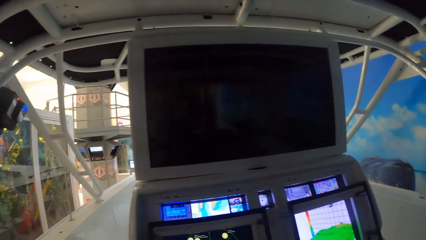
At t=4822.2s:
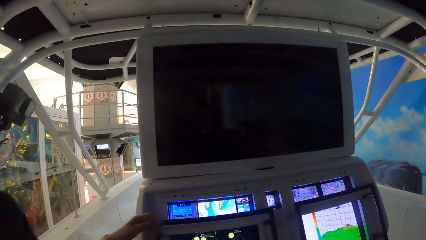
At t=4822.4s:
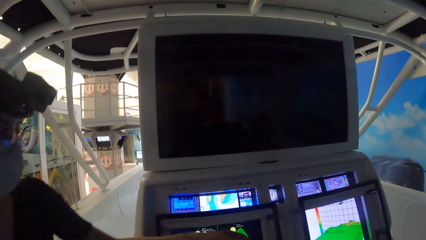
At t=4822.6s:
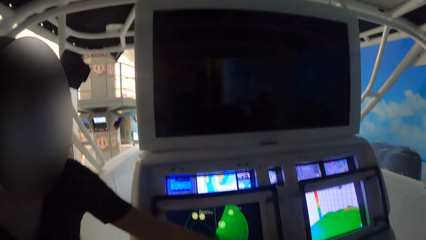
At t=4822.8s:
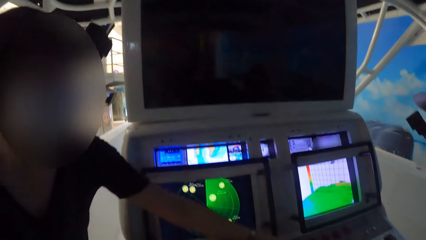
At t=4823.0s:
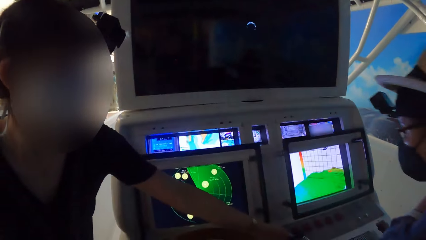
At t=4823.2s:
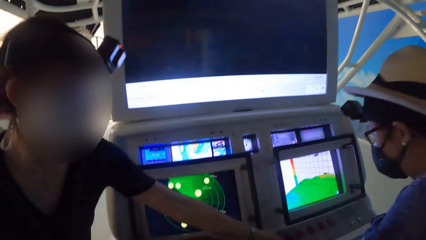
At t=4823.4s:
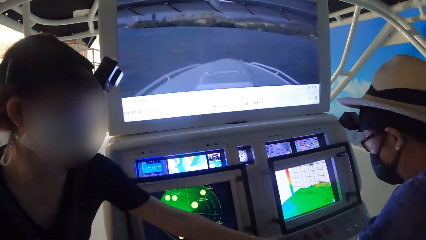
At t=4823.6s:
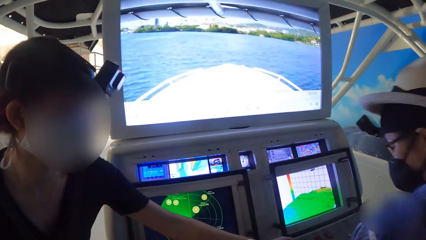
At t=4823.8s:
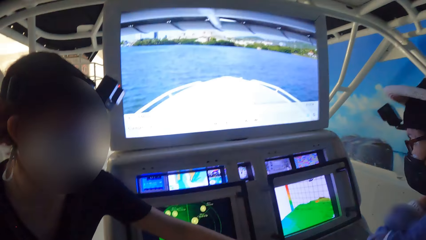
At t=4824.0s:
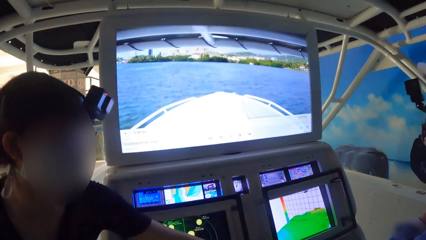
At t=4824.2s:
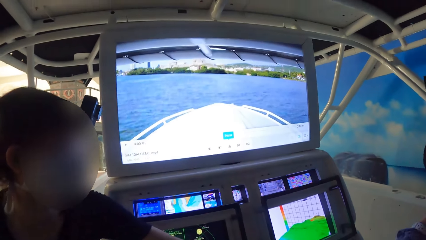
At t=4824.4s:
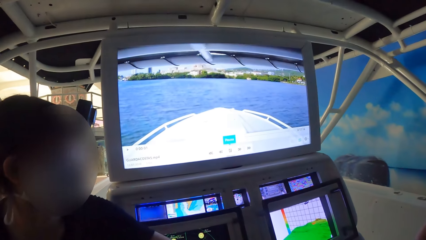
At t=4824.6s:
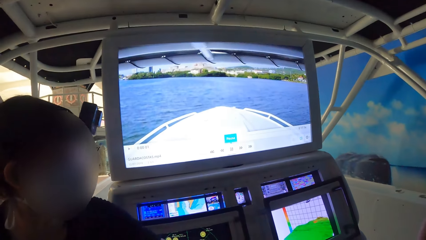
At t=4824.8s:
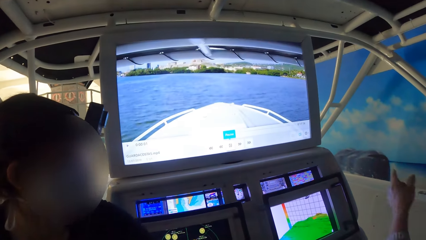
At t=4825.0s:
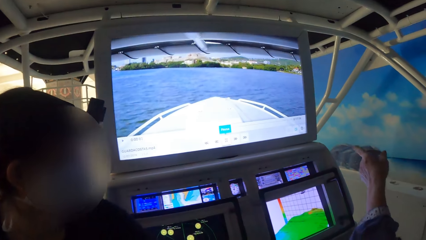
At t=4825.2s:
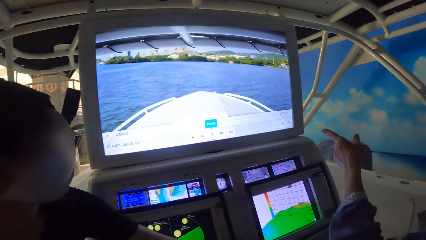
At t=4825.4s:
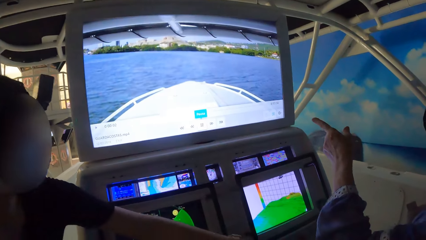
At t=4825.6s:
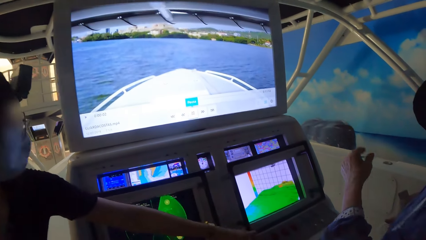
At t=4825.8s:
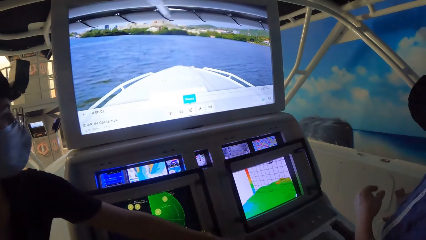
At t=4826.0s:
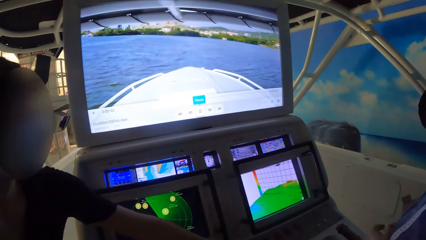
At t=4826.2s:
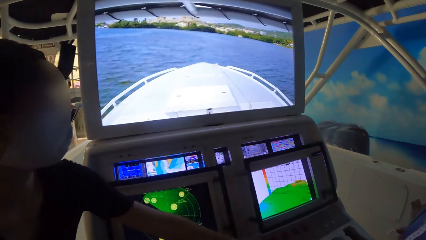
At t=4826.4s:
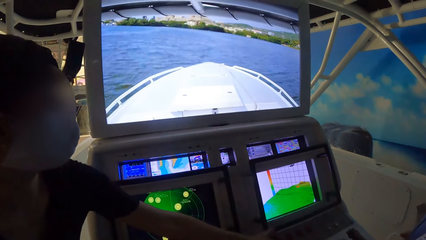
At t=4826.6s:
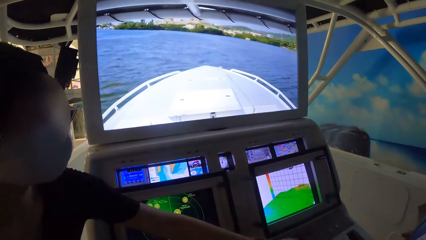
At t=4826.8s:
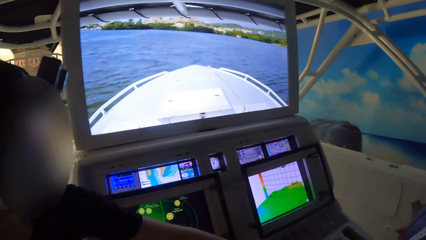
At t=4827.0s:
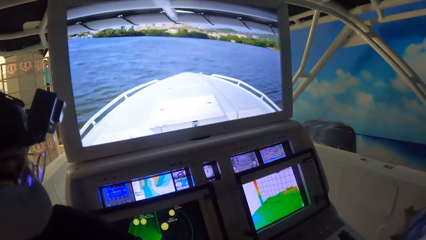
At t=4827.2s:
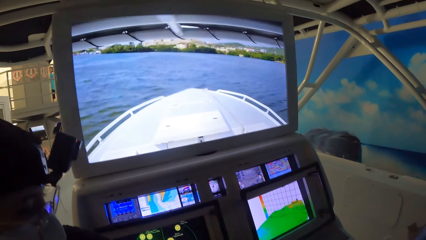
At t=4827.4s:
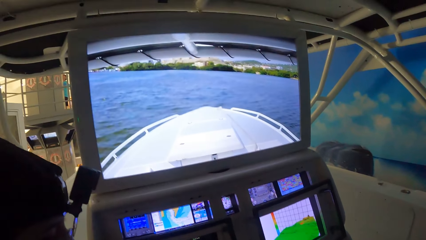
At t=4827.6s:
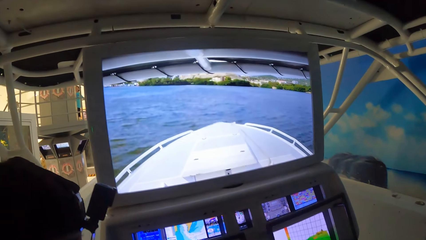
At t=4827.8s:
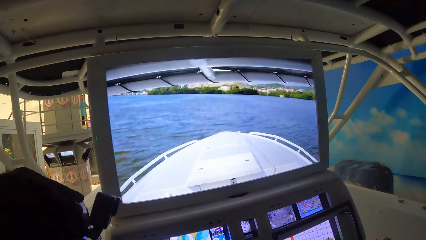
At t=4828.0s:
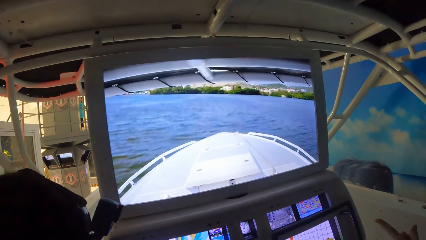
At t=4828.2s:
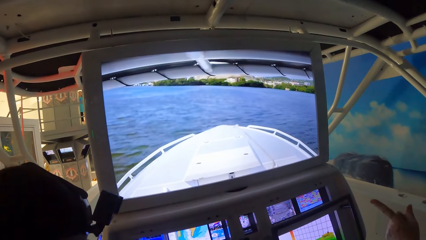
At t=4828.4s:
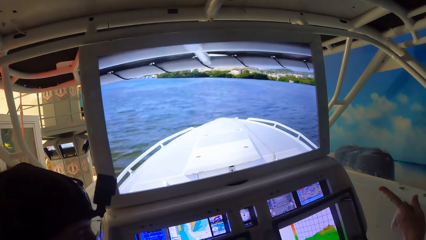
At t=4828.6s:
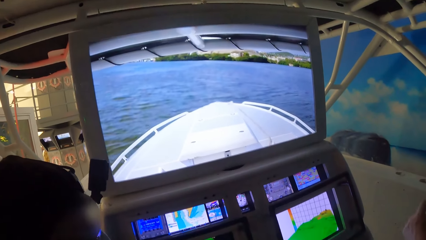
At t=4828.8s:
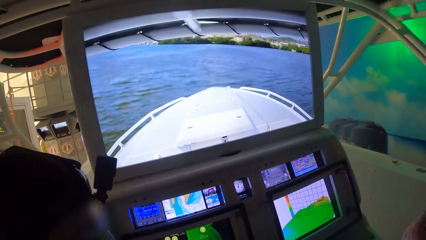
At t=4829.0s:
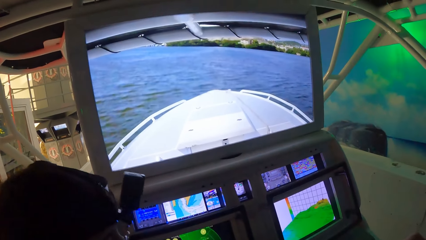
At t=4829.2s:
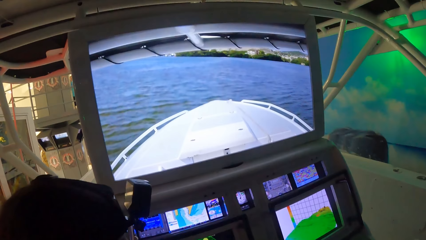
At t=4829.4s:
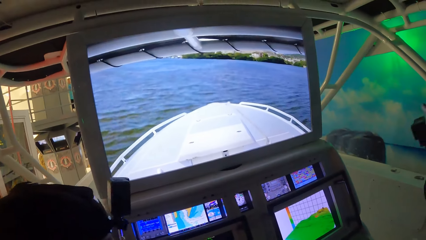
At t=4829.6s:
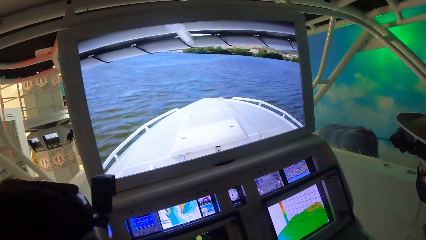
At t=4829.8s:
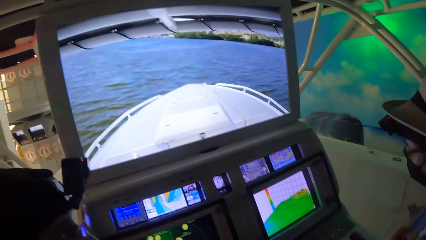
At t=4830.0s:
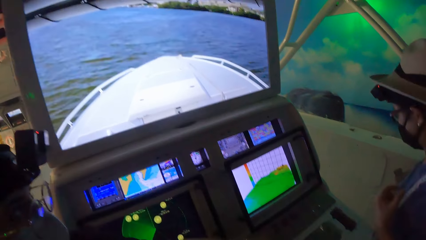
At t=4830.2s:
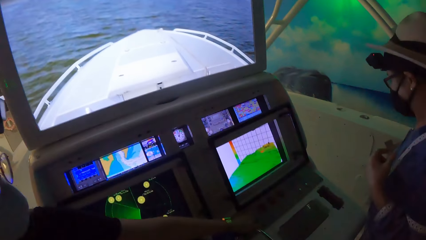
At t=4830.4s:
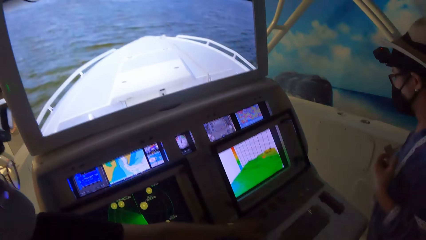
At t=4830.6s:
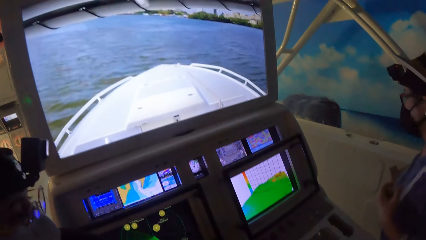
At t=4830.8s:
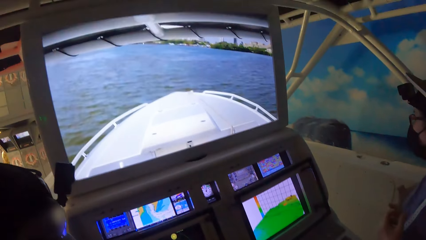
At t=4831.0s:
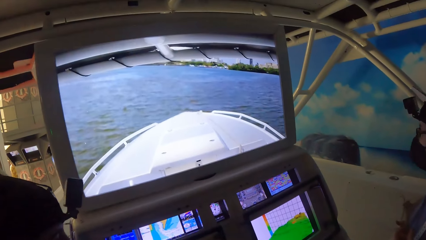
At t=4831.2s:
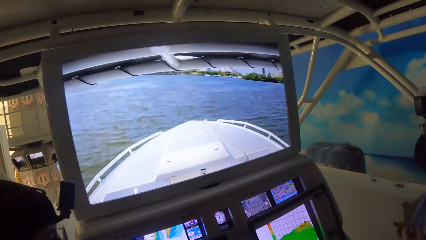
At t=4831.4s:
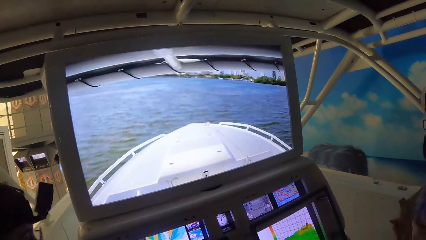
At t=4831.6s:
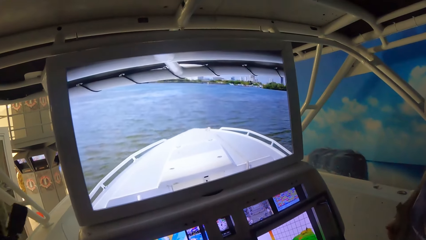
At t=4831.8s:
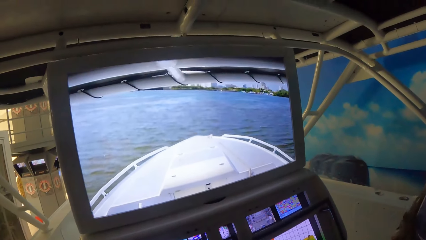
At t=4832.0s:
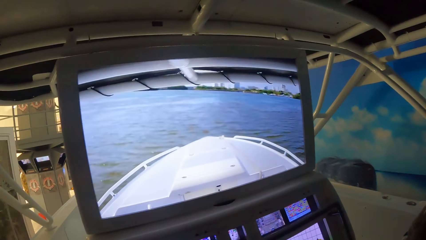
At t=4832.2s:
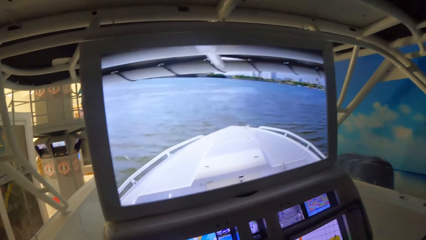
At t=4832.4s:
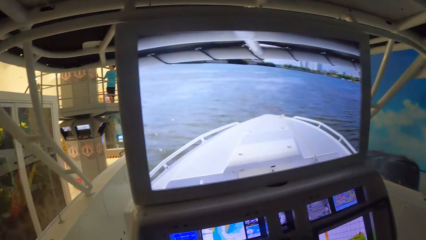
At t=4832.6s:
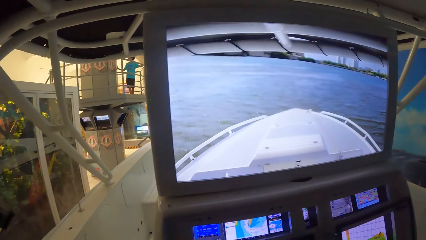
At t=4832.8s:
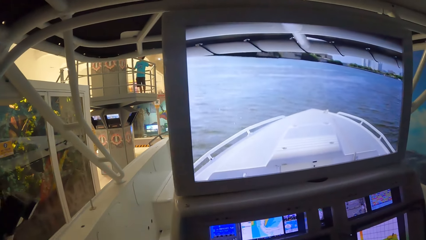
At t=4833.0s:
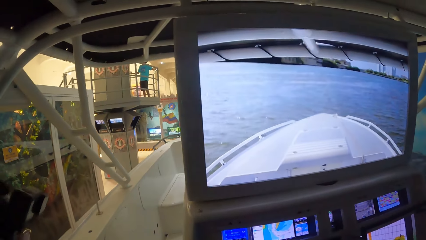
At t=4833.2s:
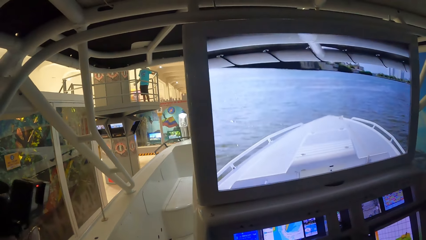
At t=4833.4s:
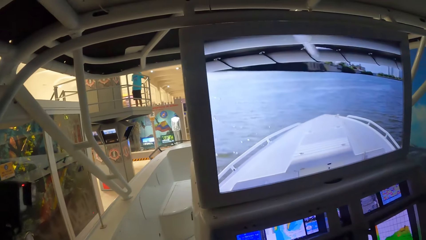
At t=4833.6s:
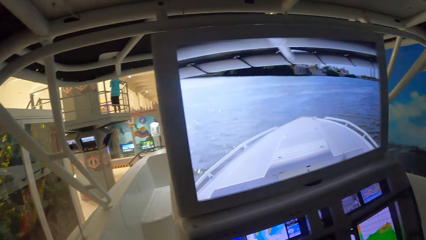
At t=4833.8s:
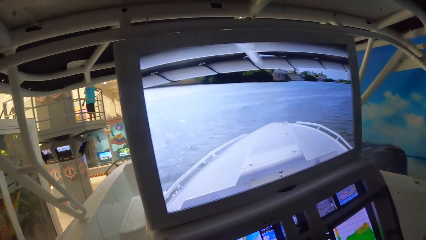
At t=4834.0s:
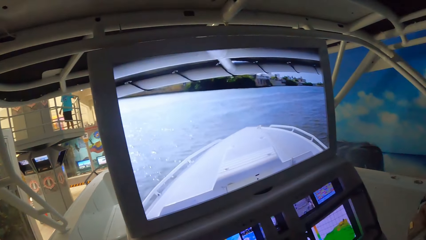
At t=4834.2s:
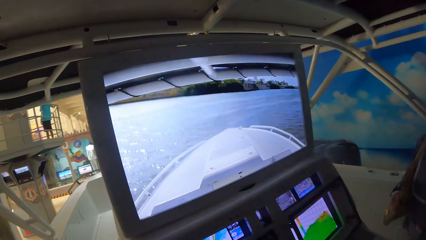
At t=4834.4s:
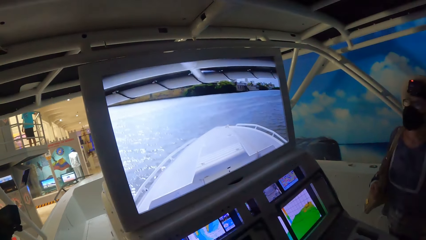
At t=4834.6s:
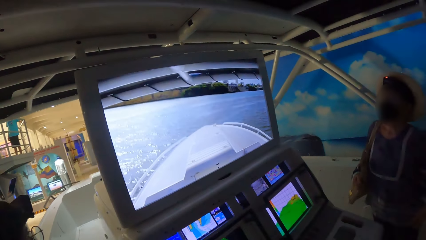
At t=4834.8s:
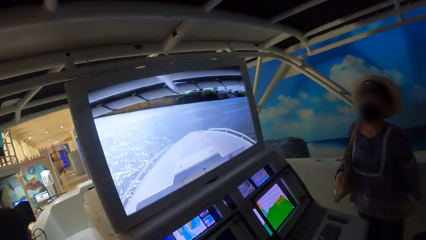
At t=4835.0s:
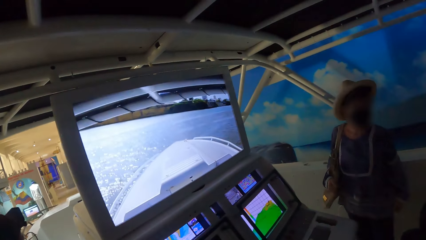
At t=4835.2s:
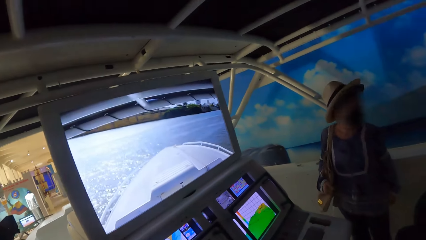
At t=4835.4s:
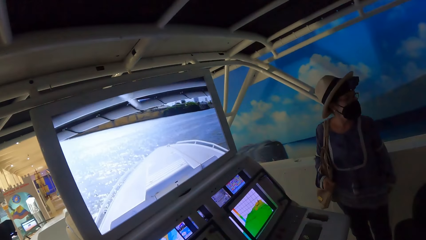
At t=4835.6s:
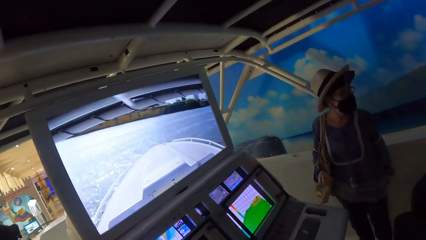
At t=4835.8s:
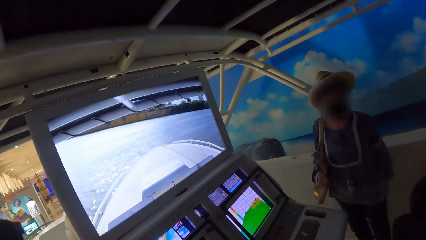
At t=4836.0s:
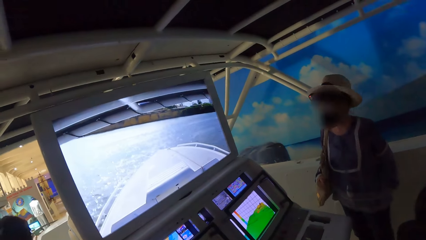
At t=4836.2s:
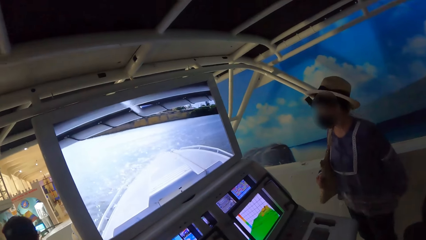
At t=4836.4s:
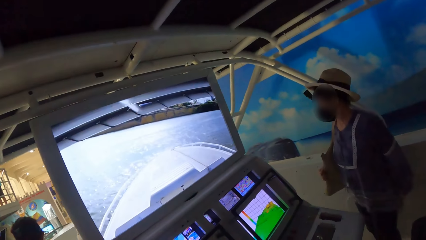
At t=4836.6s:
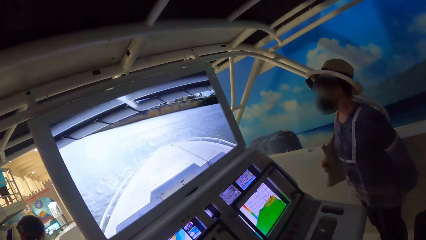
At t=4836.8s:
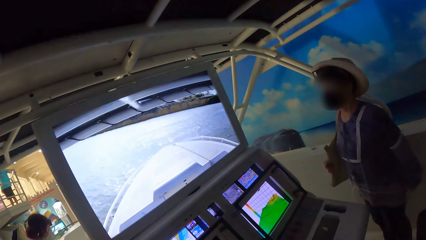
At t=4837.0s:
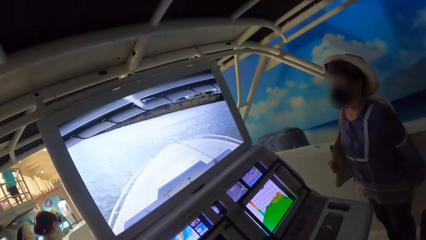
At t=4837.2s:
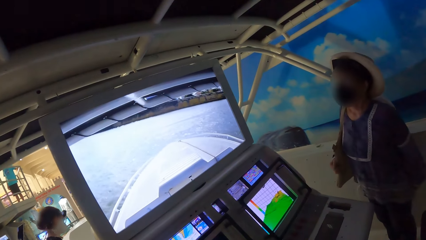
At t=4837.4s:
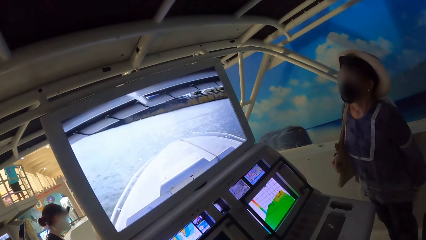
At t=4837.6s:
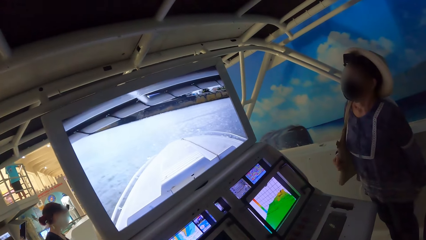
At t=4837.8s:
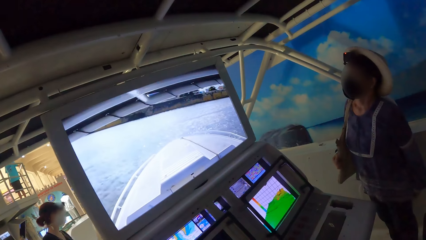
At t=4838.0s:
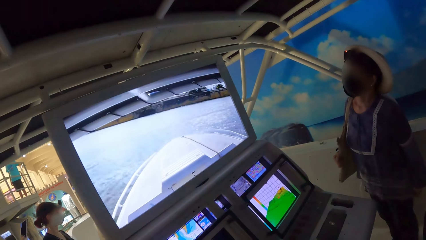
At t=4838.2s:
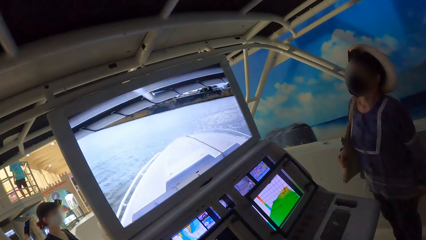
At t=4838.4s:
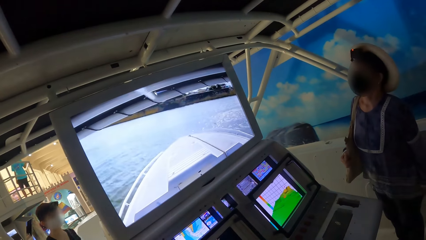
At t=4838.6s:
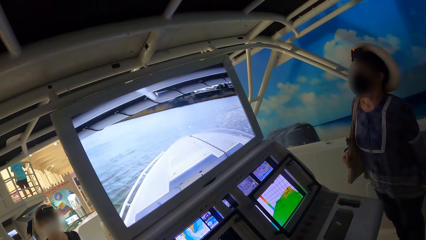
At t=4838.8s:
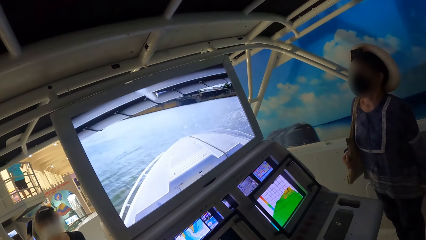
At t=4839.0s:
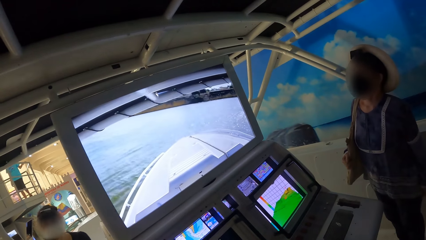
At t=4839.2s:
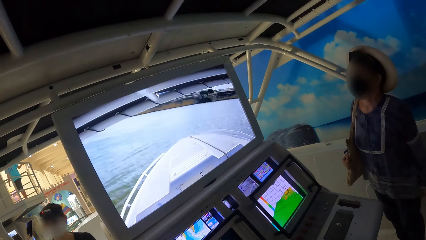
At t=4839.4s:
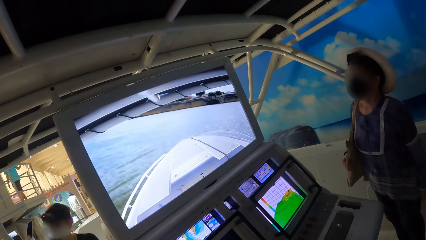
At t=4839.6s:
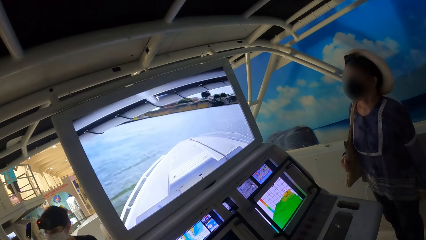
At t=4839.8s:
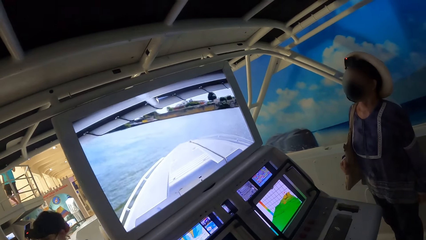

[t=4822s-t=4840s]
A woman interacts with another woman. The other woman stretches her left hand towards the navigation screen.
